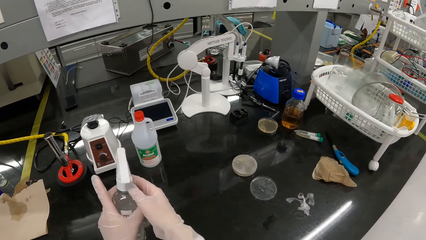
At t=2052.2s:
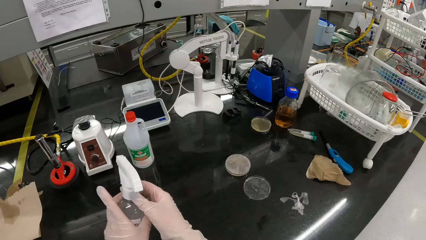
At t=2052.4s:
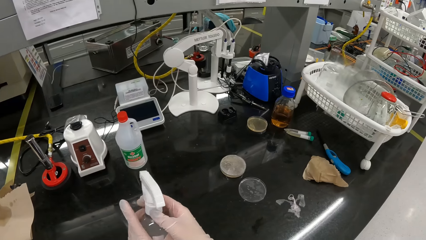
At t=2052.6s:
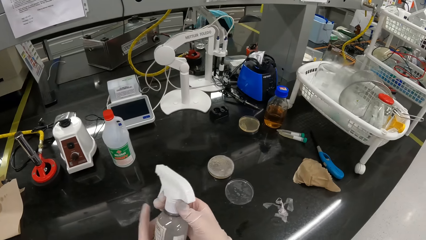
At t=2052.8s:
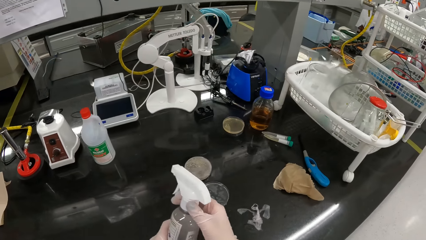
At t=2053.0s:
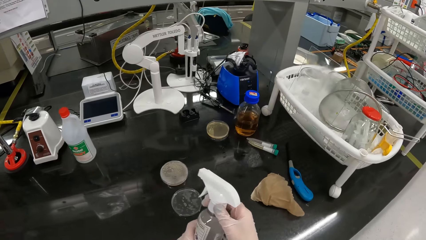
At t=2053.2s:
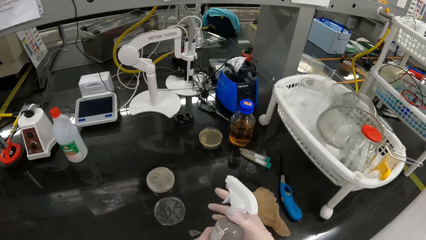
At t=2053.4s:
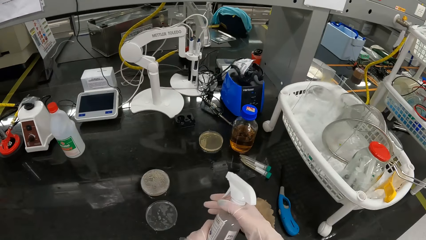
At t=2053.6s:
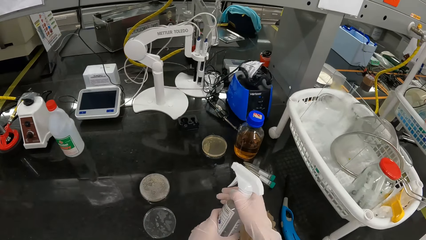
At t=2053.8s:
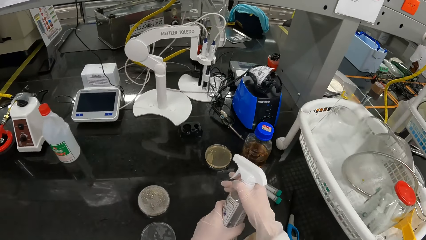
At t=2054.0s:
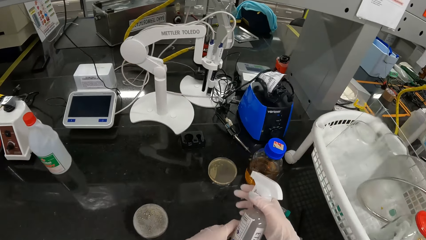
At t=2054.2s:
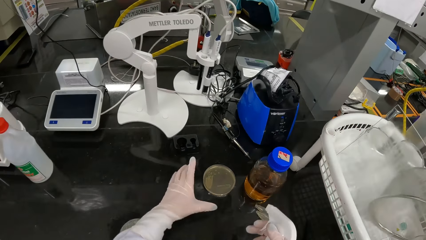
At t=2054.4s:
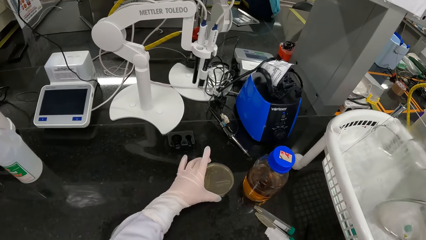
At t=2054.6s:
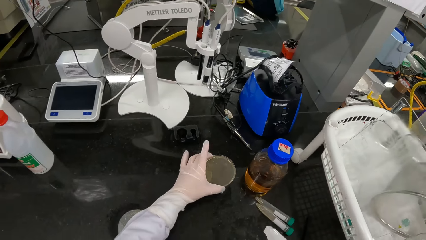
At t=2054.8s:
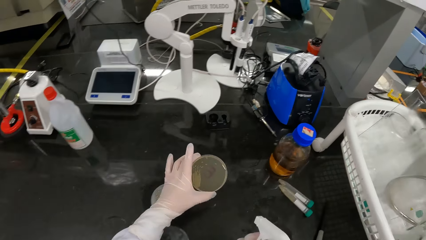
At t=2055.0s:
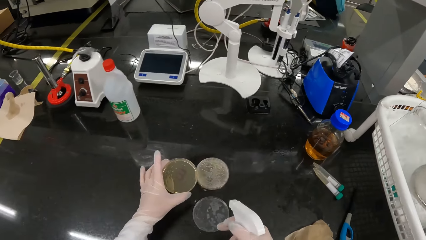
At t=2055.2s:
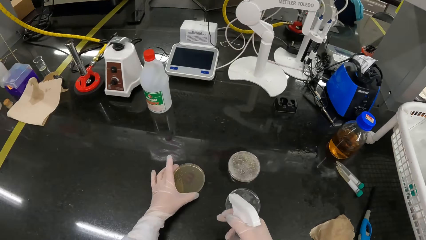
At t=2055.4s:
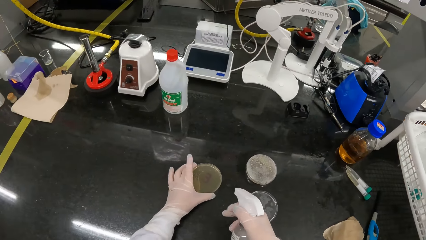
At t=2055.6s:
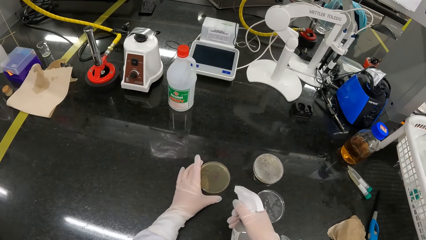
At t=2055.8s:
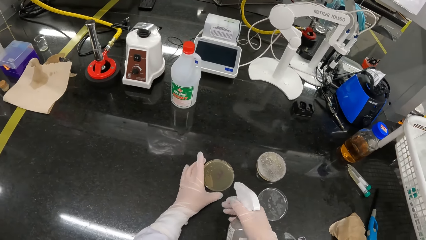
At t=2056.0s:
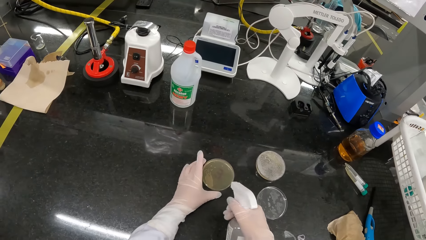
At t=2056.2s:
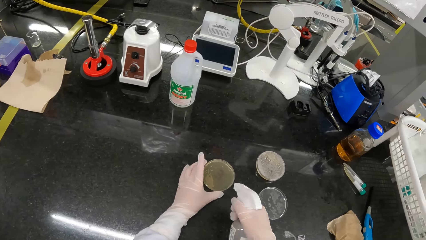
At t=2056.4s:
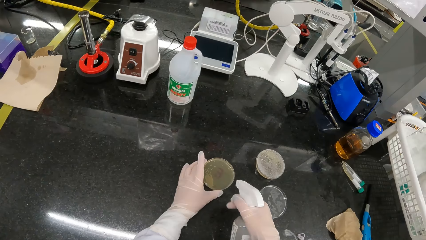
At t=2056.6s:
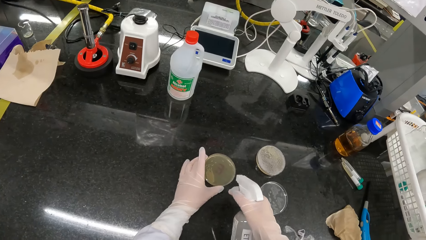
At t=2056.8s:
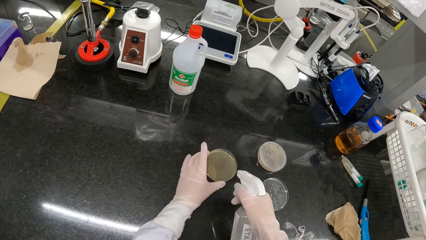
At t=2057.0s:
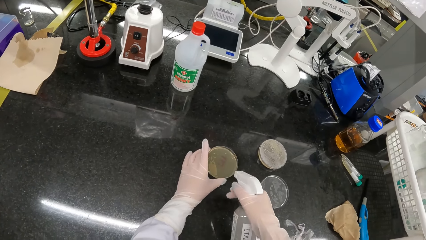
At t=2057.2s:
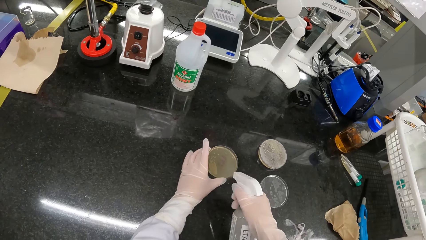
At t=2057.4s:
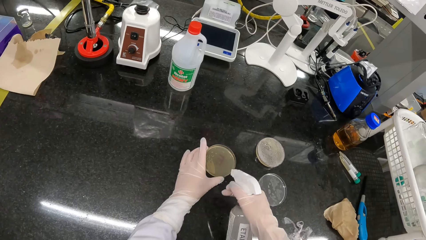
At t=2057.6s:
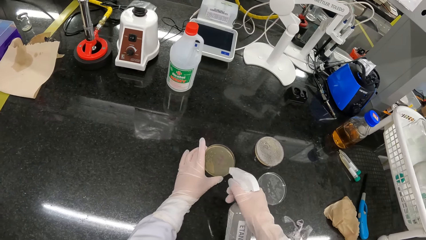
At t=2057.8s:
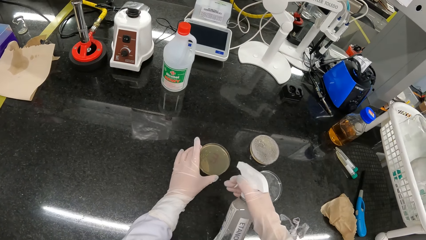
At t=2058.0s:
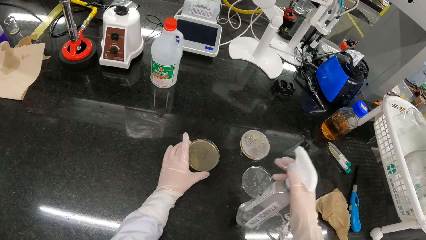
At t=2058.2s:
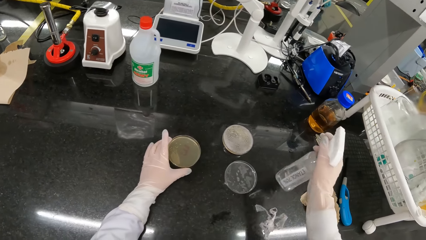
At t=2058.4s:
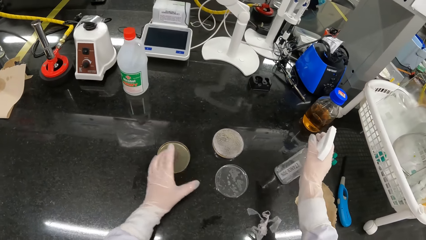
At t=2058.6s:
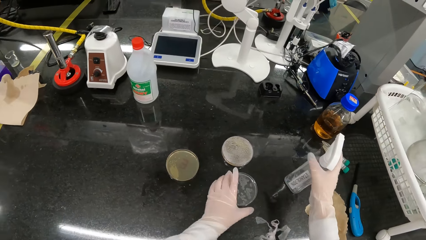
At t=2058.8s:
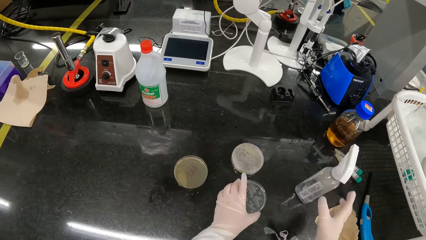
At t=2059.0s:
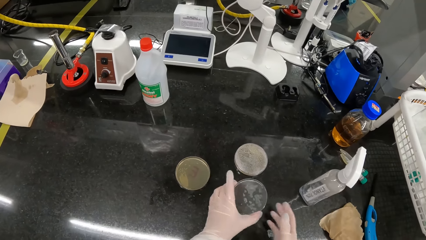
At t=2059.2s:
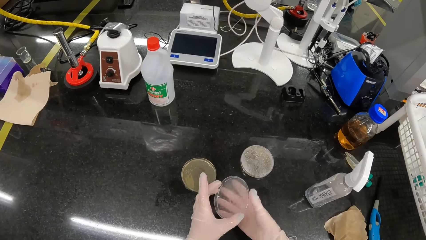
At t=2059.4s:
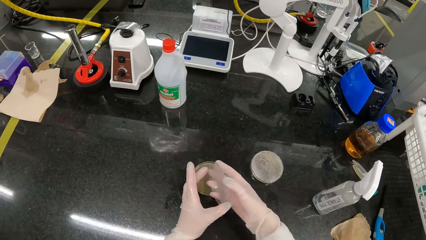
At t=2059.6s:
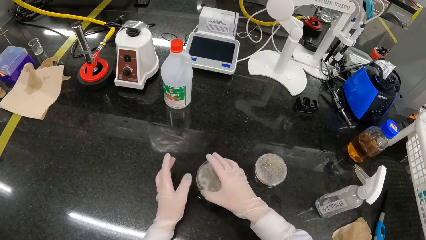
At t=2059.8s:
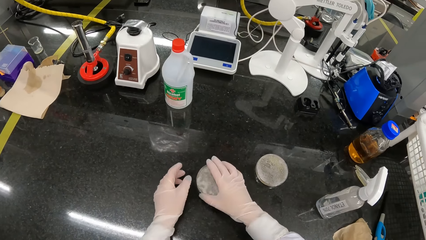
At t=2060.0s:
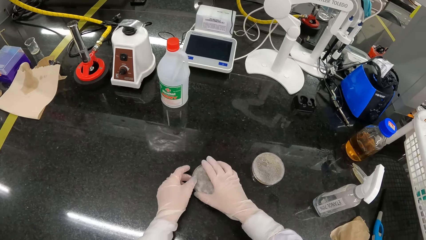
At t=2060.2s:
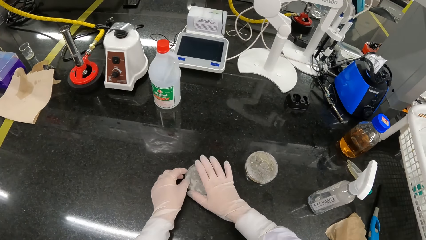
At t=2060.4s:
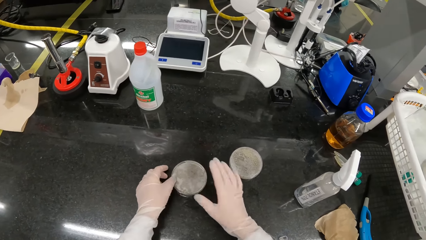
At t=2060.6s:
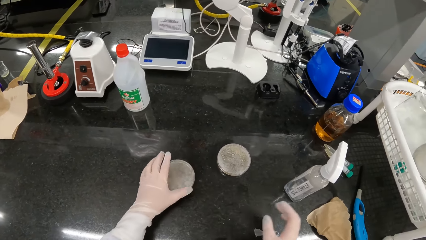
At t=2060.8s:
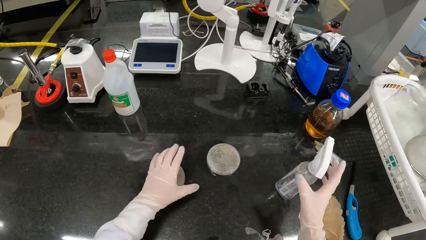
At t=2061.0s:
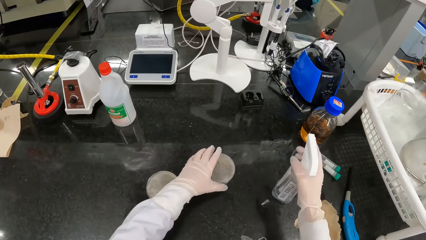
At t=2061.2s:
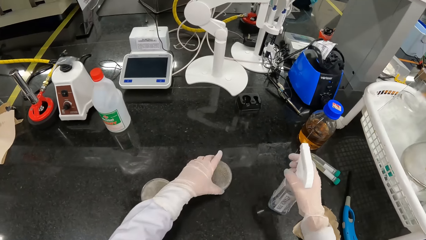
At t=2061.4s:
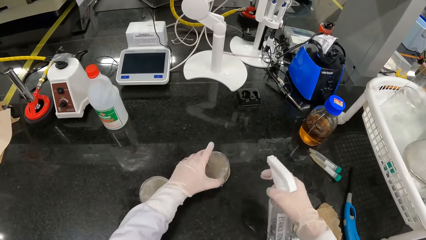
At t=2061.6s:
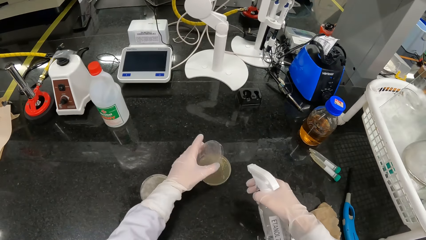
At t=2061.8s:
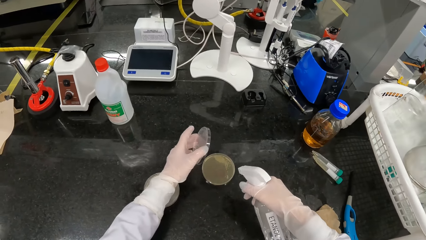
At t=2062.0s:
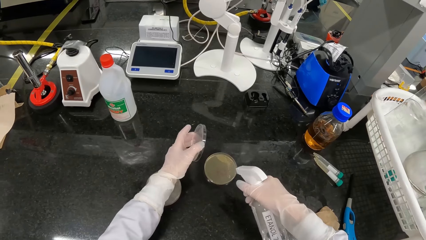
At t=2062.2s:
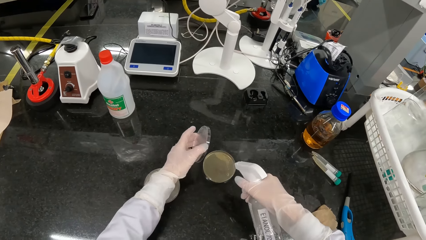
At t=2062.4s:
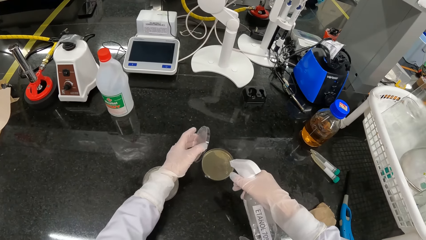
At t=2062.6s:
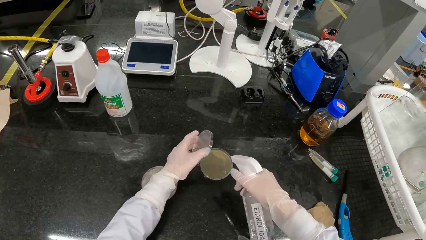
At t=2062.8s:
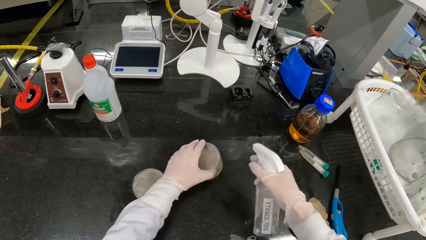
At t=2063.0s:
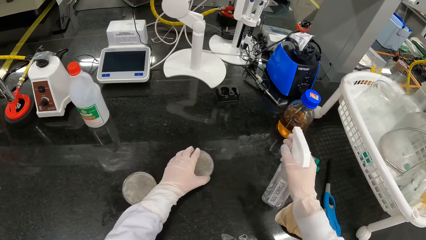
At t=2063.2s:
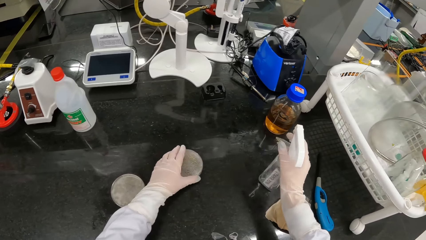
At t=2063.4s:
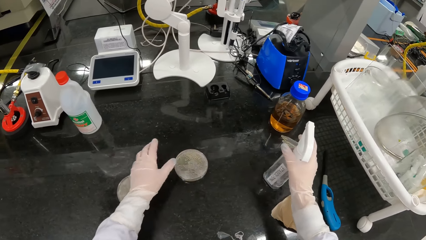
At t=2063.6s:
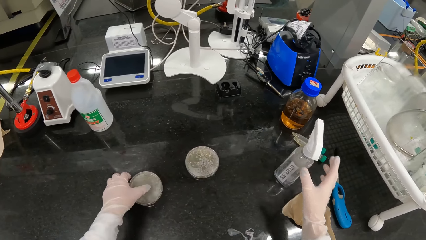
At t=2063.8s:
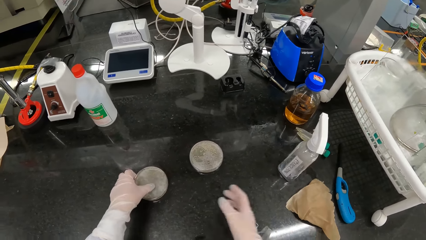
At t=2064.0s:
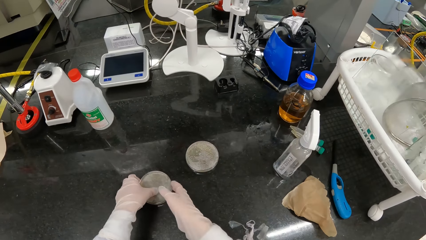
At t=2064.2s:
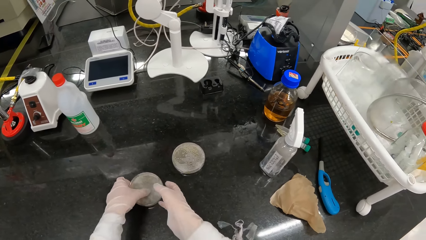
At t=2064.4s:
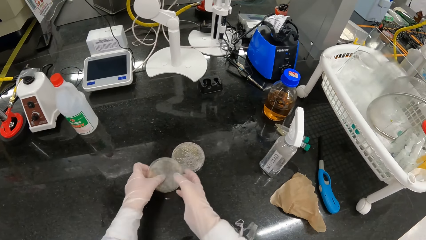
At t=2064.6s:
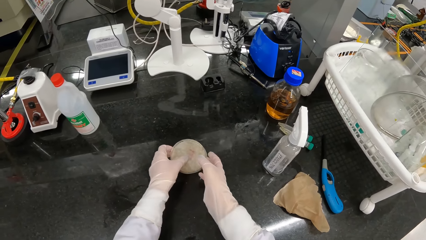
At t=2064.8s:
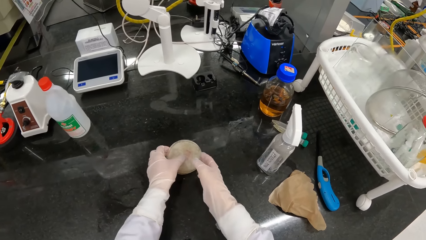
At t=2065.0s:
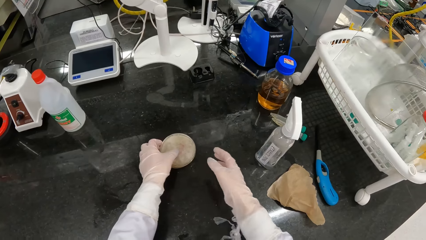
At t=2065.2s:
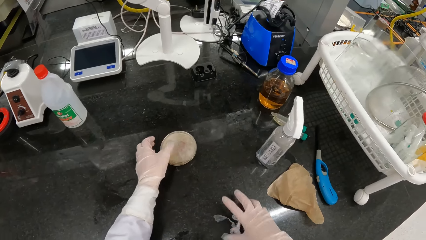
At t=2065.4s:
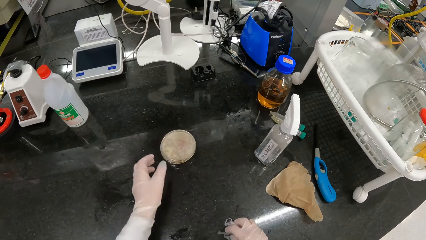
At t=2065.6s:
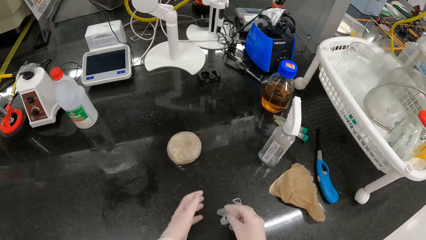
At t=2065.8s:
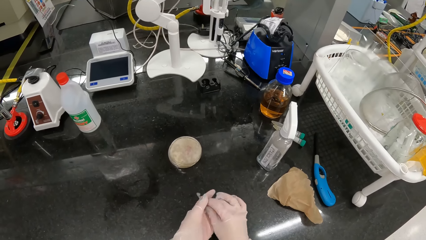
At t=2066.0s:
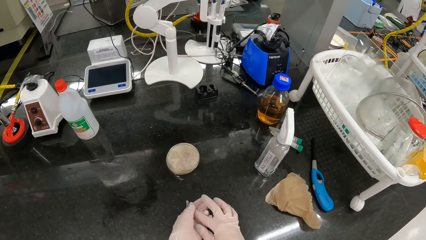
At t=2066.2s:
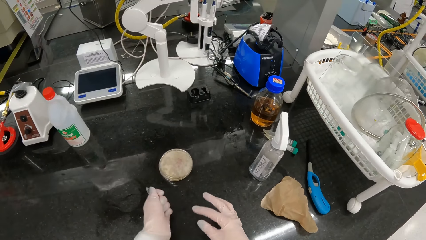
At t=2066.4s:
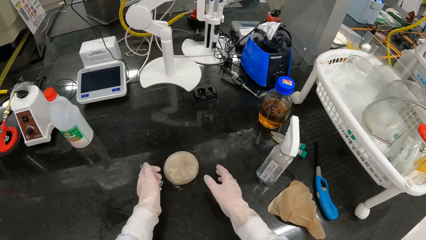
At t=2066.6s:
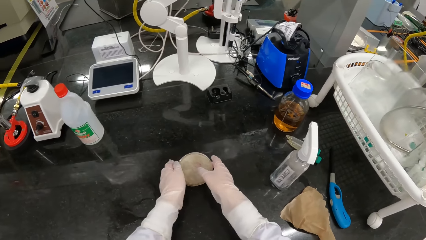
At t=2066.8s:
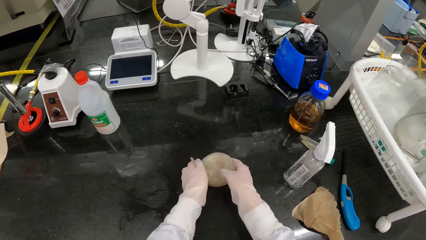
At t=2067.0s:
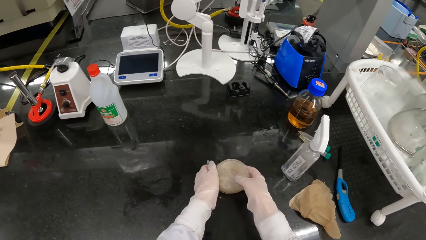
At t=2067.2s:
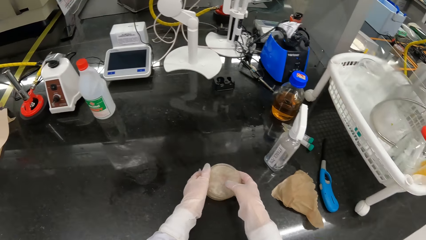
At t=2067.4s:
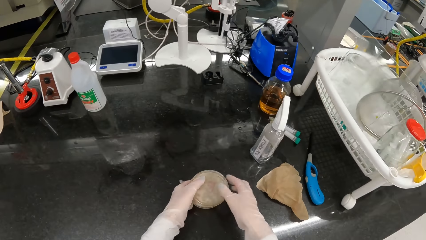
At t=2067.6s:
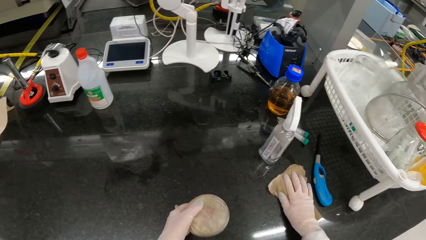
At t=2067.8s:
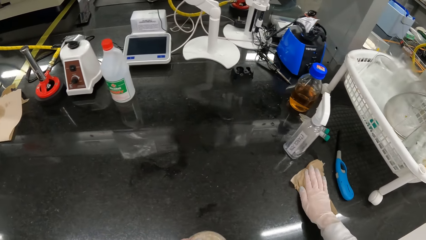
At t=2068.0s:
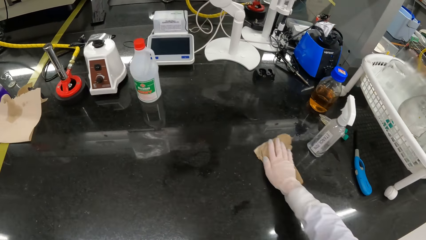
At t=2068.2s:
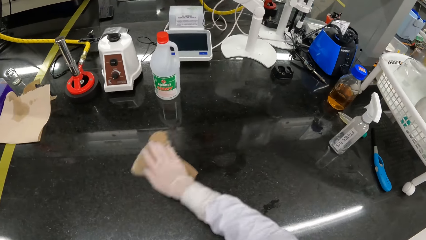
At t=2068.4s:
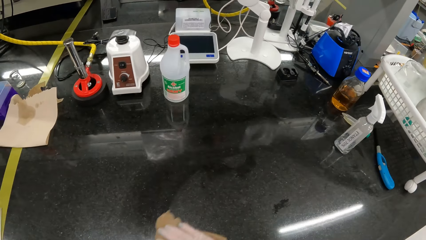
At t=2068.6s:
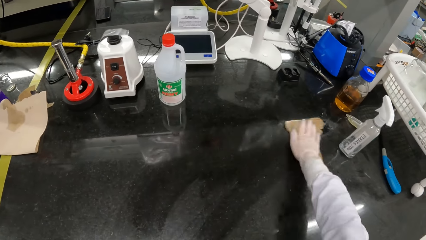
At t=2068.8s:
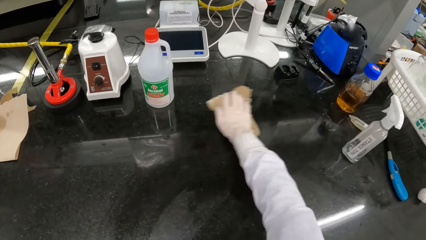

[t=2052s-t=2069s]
The camera wearer sprays something in the lid. She pulls the lid with her left hand. She picks the petri dish from the table with her left gloved hand. She places the petri dish on the table with her left gloved hand. She sprays sanitizer on the petri dish with the bottle in her right gloved hand. She drops the bottle of sanitizer on the table with her right gloved hand. She picks the petri dish from the table with her left gloved hand. She passes the petri dish from her left gloved hand to her right gloved hand. She places the petri dish on the petri dish with her right gloved hand. She holds the petri dishes on the table with both gloved hands. She picks the bottle of sanitizer from the table with her right gloved hand. She picks the petri dish from the petri dish on the table with her left gloved hand. She sprays sanitizer on the petri dish with the bottle in her right gloved hand. She places the petri dish on the petri dish with her left gloved hand. She drops the bottle of sanitizer on the table with her right gloved hand. She moves the petri dishes on the table with her left gloved hand. She picks the petri dishes from the table with both gloved hands. She drops the petri dishes on the petri dishes with both gloved hands. She picks the piece of polythene bag from the table with her right gloved hand. She passes the piece of polythene bag from her right gloved hand to her left gloved hand. She picks the petri dishes from the table with both gloved hands. She places her right gloved hand on the piece of cloth. She wipes the table with the piece of cloth in her right gloved hand.
